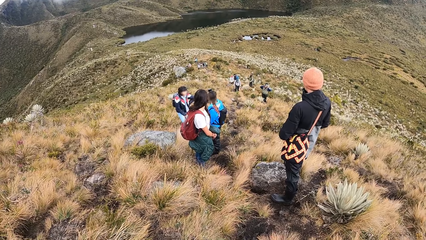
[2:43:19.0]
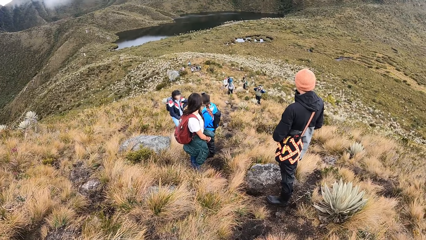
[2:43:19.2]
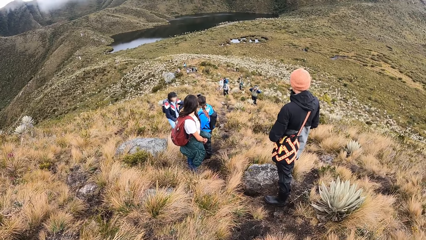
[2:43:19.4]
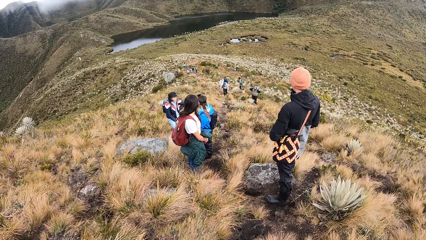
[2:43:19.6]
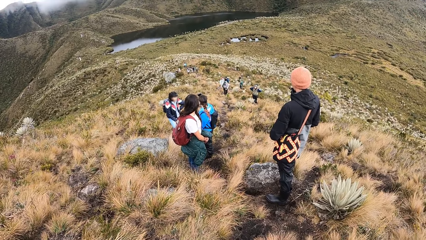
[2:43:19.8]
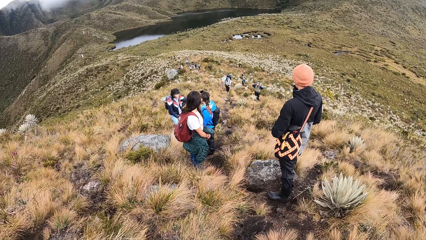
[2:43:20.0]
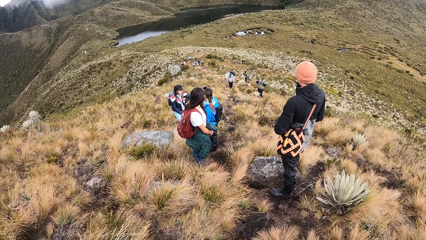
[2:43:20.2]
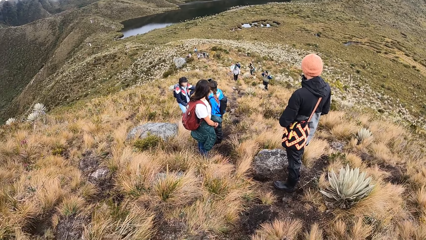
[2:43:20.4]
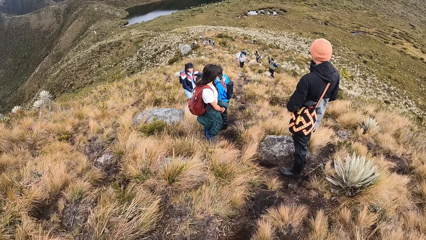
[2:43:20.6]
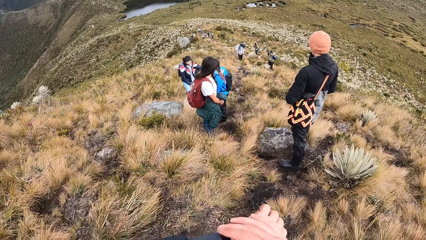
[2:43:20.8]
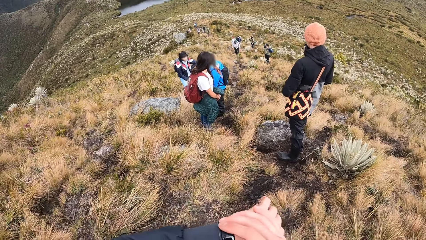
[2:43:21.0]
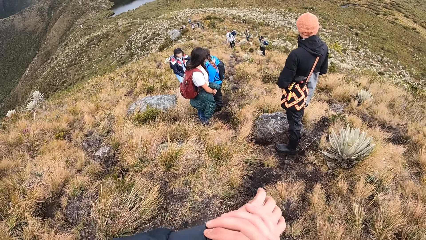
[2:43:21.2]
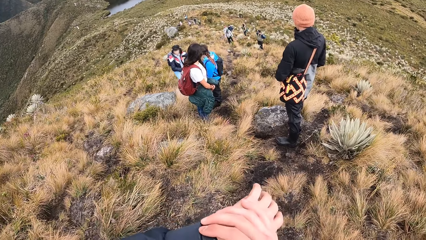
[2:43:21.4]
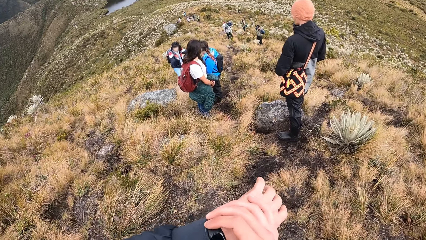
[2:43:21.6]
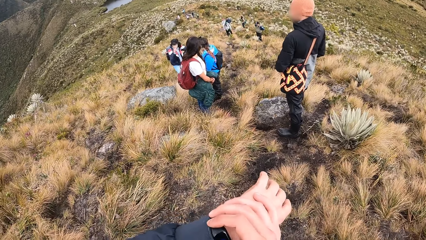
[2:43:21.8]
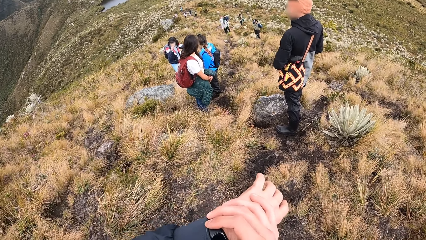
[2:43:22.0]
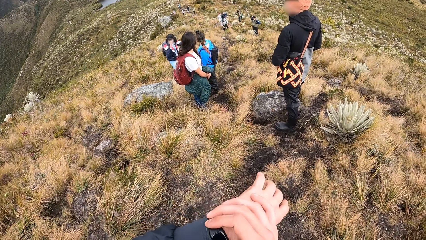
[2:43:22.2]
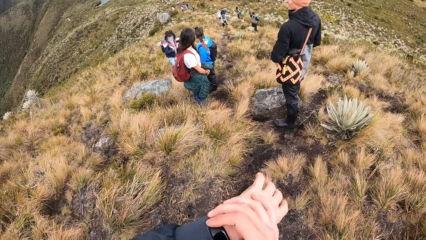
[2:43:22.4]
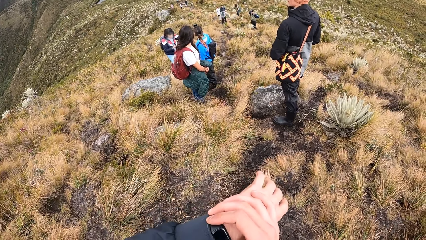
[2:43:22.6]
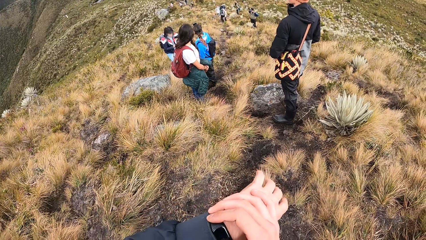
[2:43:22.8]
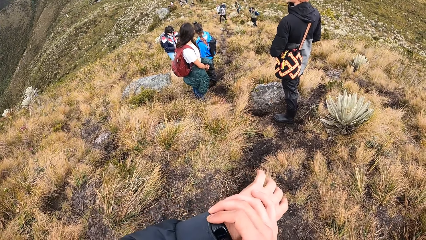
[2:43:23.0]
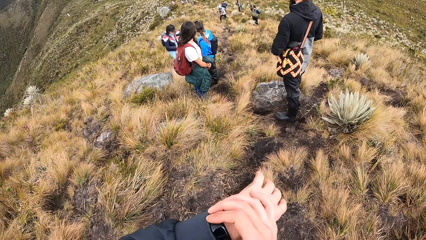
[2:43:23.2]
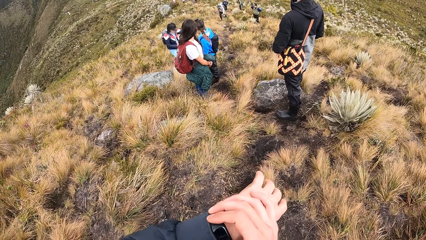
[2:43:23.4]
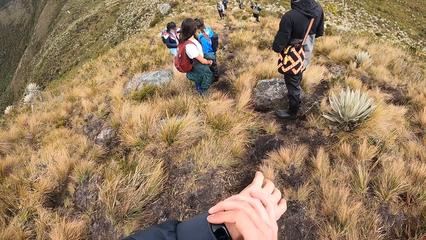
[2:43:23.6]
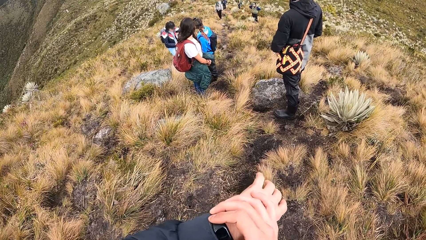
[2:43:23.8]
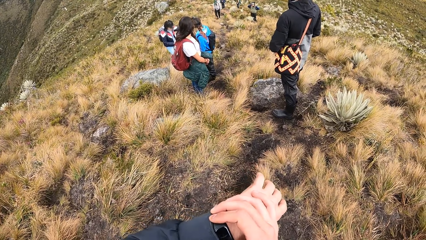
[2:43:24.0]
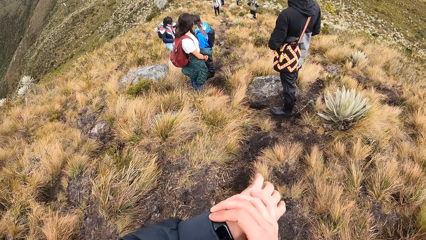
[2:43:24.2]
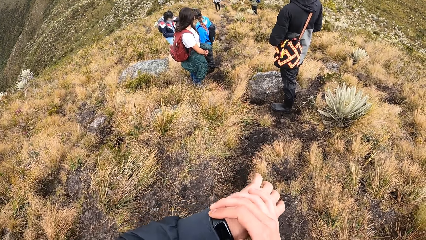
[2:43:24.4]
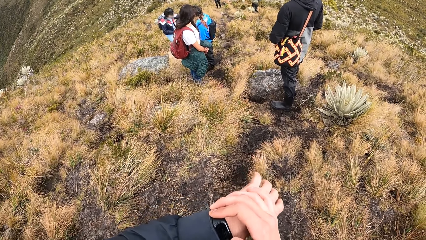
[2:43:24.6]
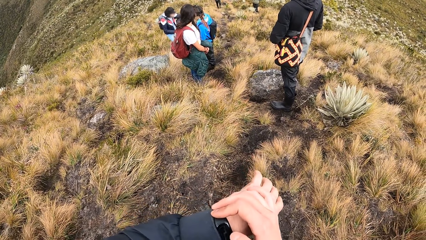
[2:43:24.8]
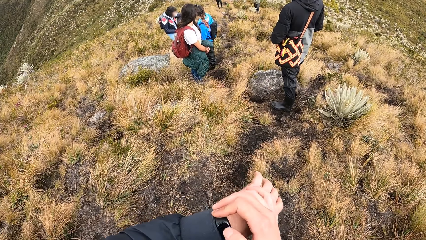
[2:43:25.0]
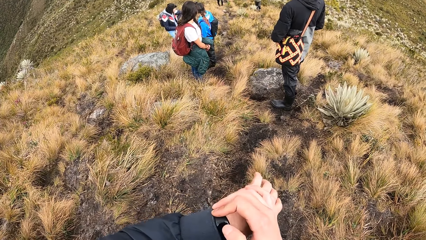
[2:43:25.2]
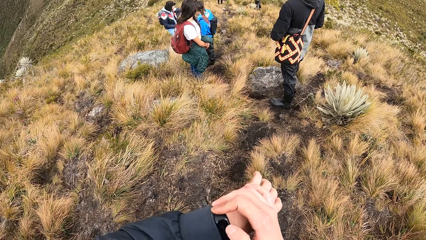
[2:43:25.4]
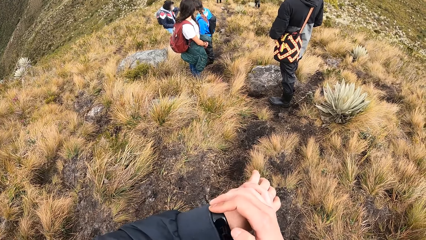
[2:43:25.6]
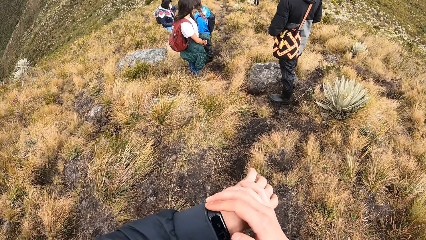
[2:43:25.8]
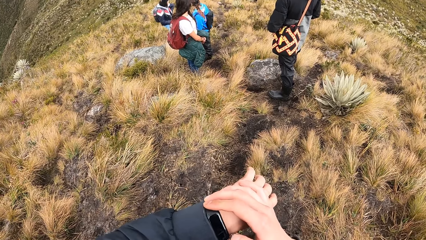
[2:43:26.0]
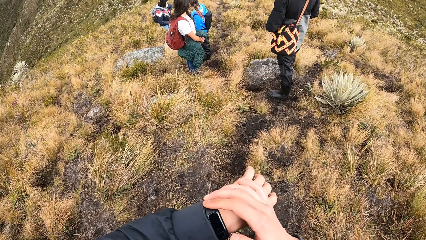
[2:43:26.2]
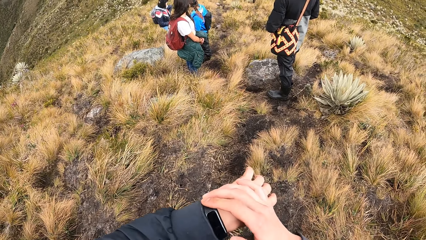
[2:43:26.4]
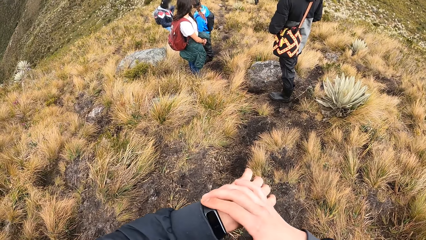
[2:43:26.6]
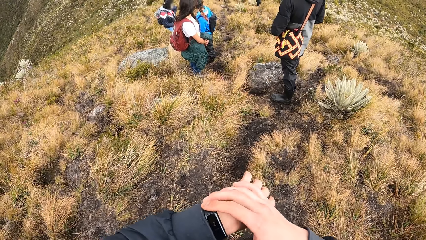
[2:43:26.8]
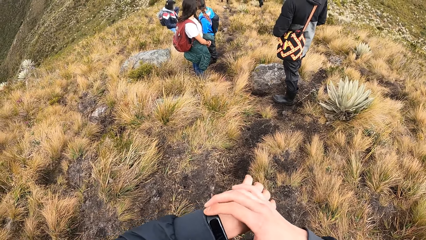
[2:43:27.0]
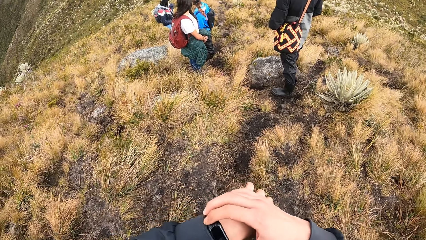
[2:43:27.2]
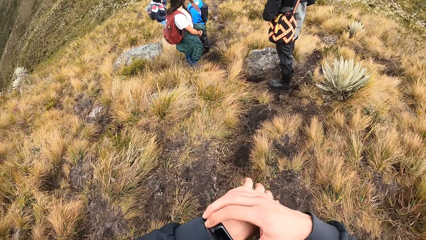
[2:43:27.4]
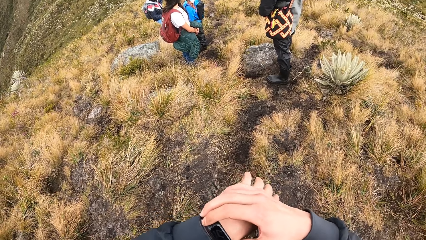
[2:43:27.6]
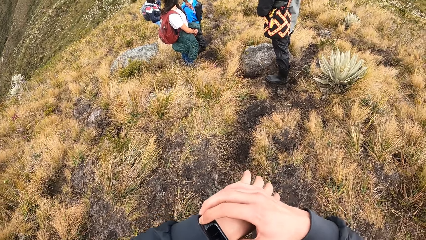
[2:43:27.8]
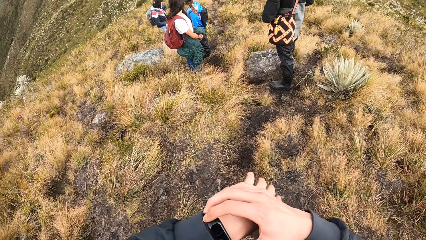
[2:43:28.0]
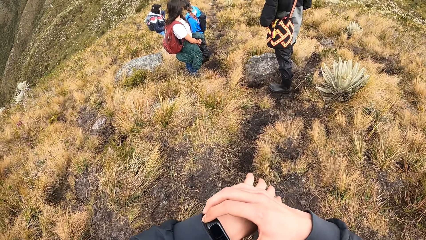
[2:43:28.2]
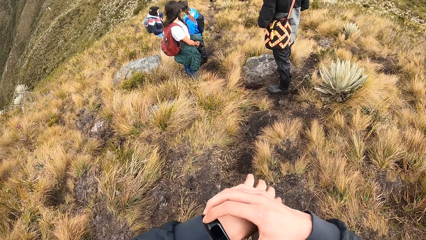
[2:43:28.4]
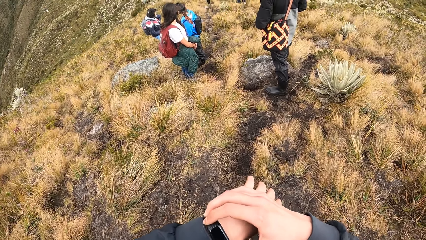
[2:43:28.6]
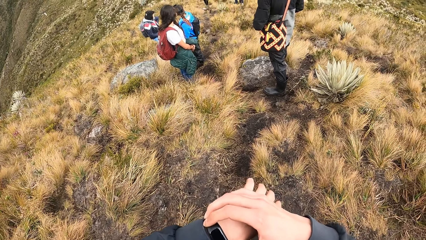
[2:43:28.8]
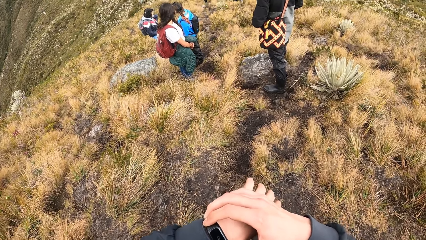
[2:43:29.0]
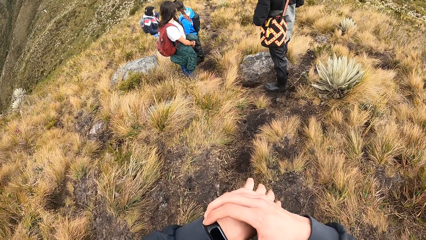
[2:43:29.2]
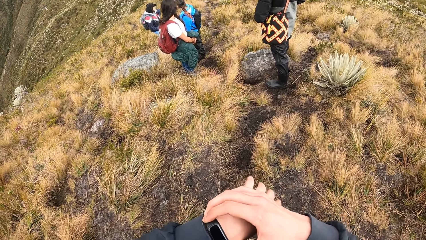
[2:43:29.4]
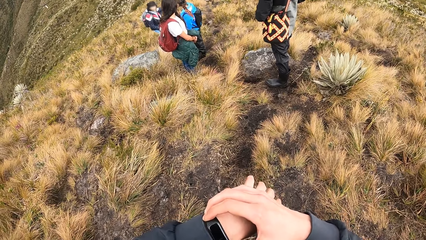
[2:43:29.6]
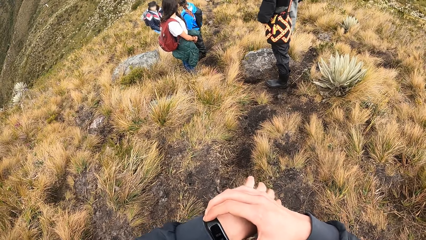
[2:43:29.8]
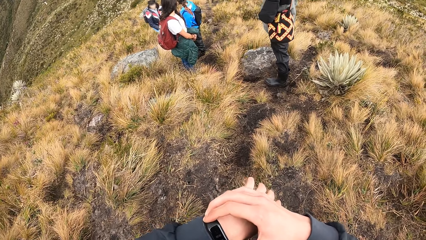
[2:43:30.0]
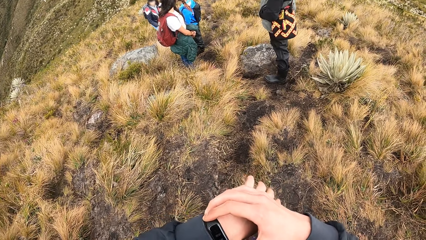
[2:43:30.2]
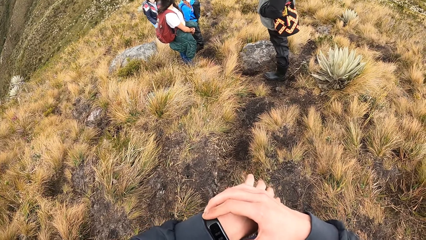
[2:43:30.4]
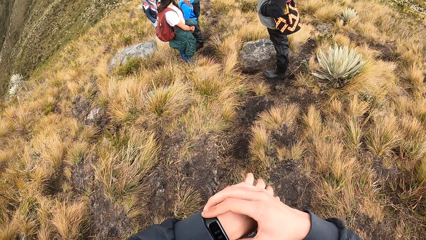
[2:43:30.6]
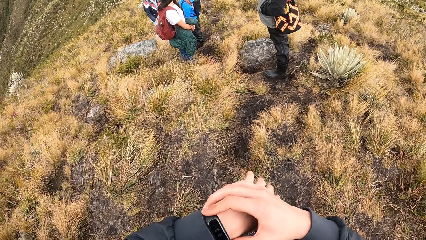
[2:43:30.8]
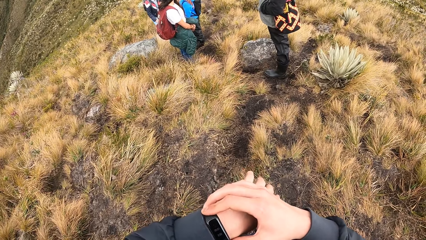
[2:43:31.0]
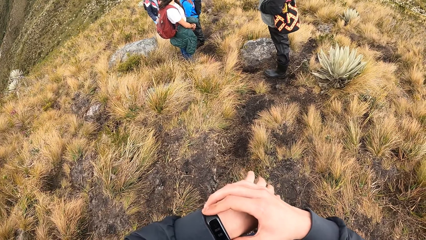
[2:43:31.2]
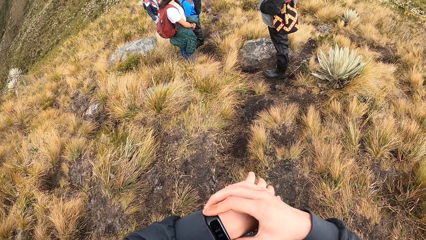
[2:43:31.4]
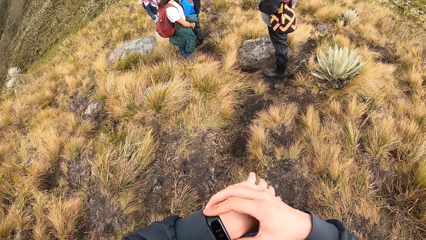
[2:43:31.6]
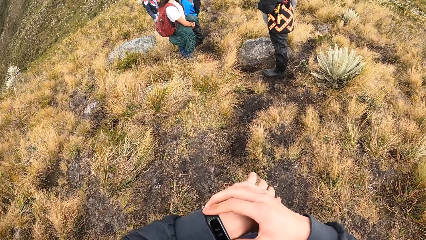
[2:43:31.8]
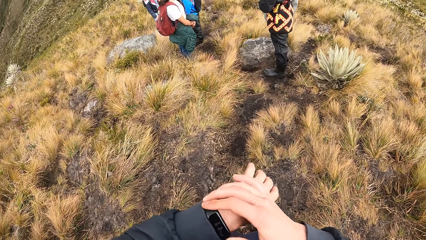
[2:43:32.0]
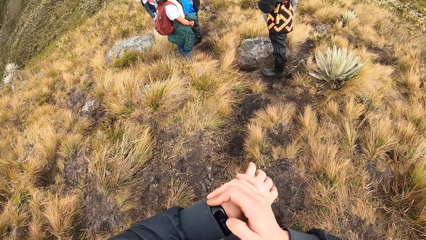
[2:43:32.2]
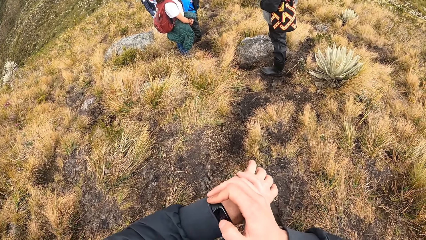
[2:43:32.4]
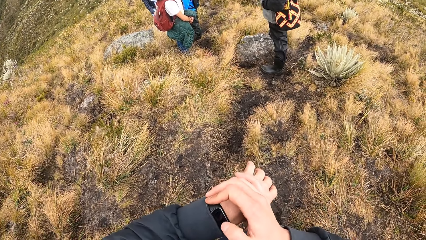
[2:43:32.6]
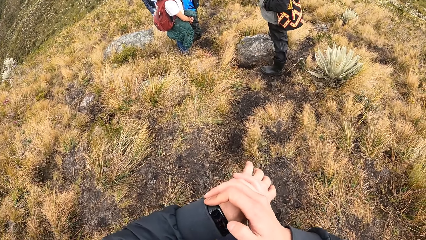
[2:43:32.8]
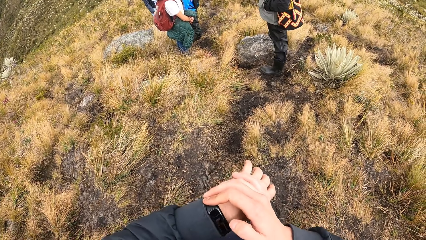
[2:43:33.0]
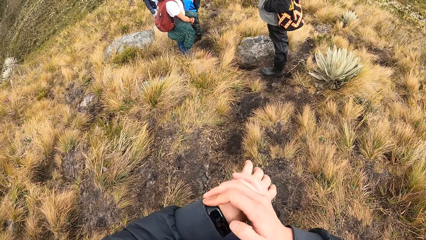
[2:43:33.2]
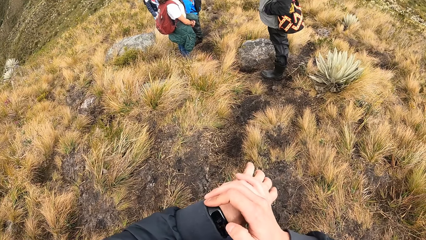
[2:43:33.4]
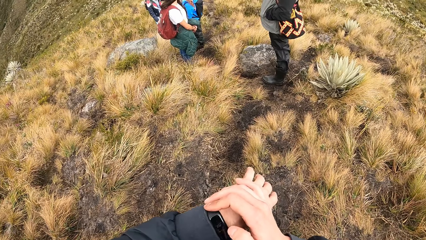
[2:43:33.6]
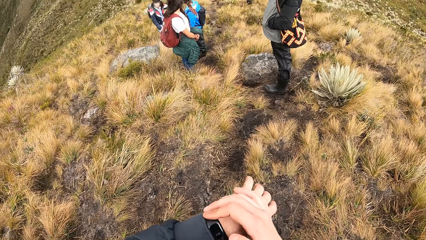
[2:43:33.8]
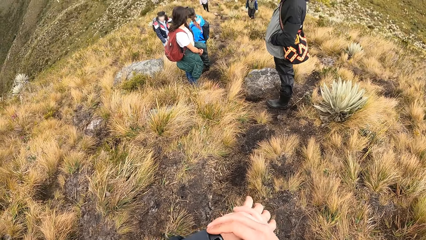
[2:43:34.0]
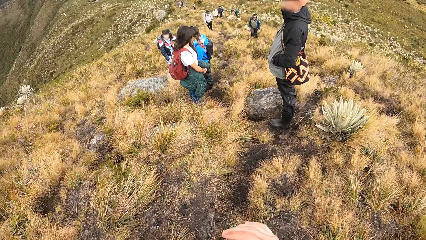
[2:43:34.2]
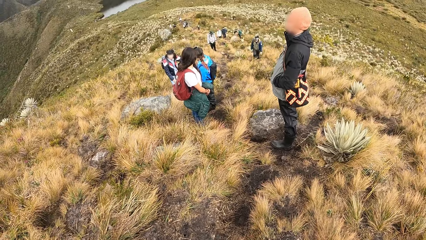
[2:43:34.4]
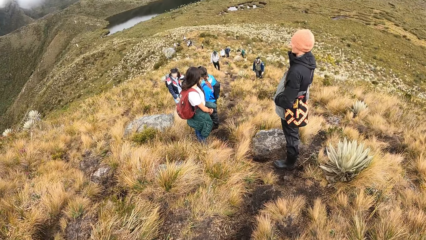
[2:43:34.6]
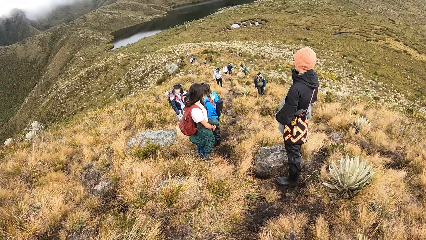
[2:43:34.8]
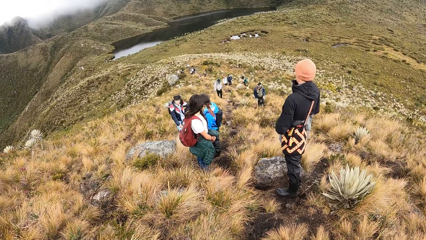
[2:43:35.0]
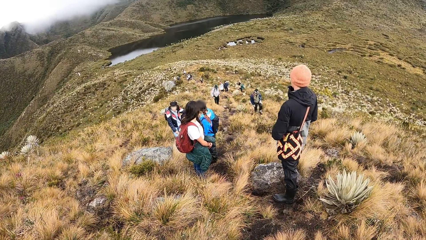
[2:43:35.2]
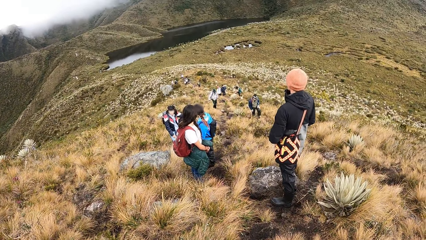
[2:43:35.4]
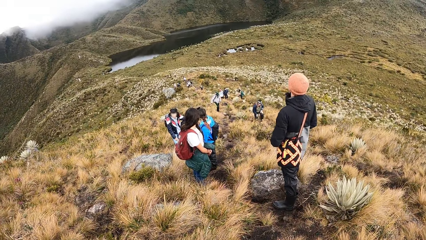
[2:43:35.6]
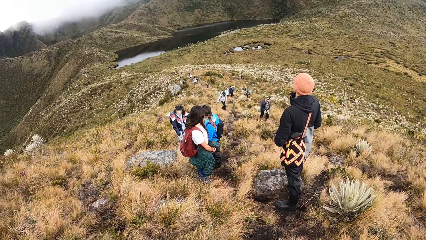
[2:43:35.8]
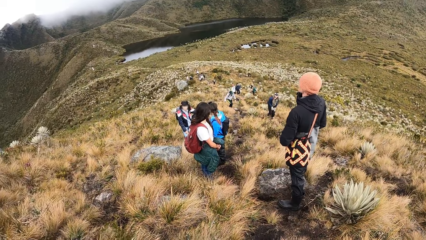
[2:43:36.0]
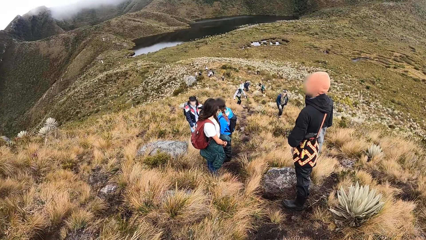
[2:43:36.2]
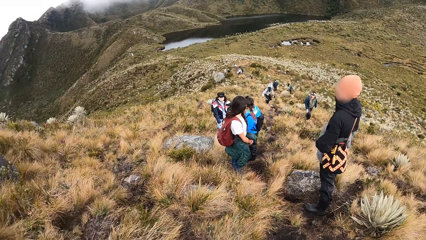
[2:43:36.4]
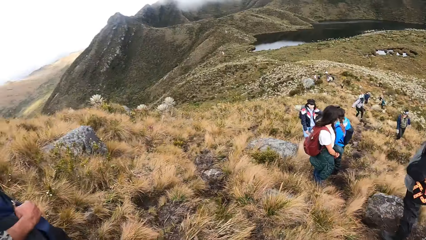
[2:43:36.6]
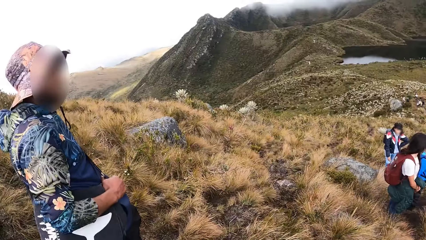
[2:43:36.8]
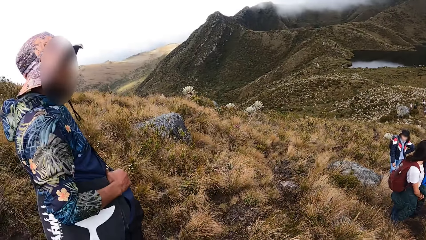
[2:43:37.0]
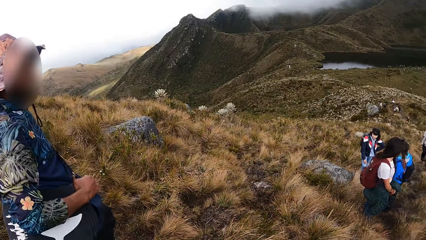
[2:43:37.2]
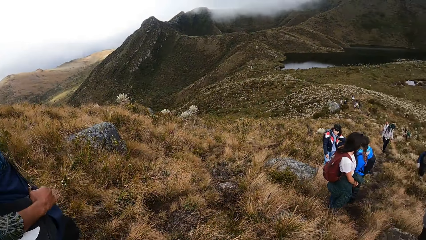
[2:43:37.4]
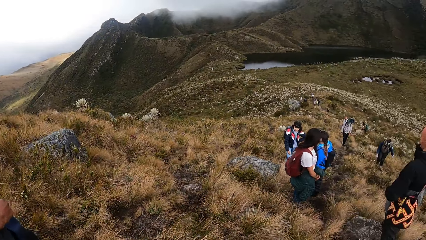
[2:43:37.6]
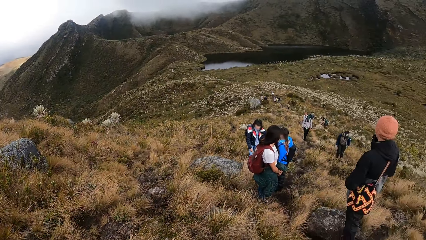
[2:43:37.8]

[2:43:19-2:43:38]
The camera wearer looks at the wrist watch. They scroll the wrist watch. They look around.
